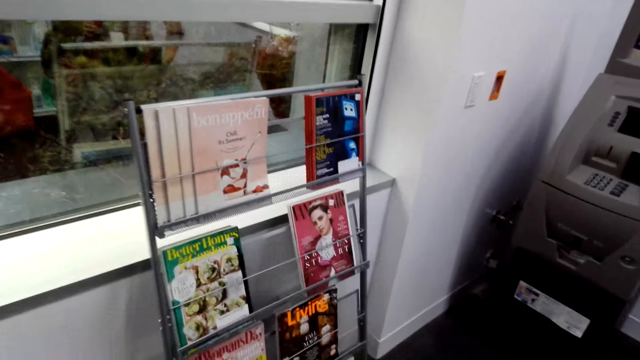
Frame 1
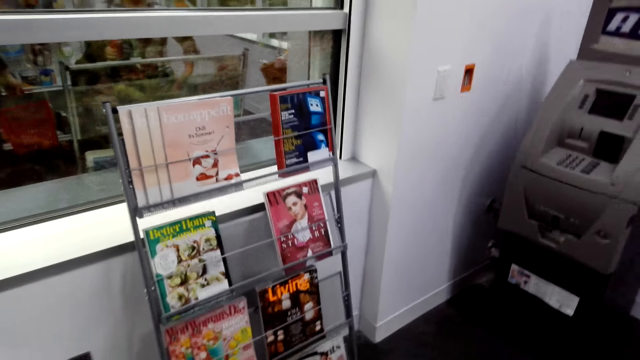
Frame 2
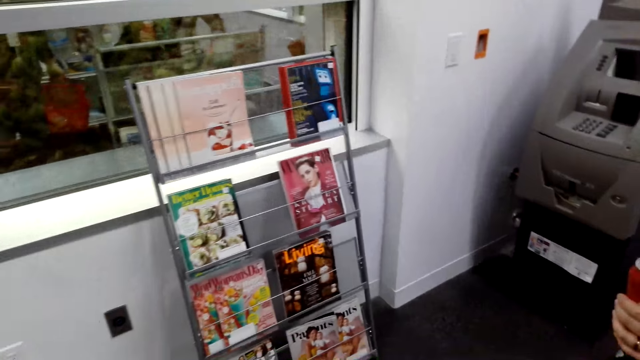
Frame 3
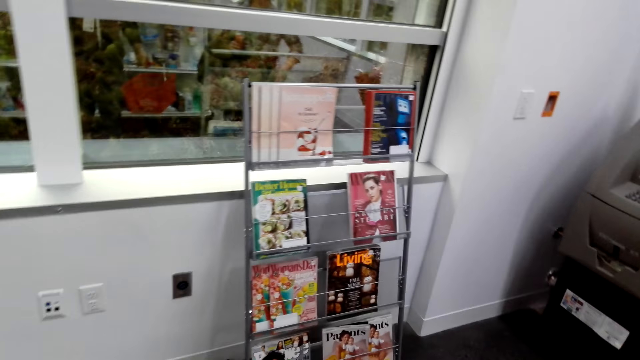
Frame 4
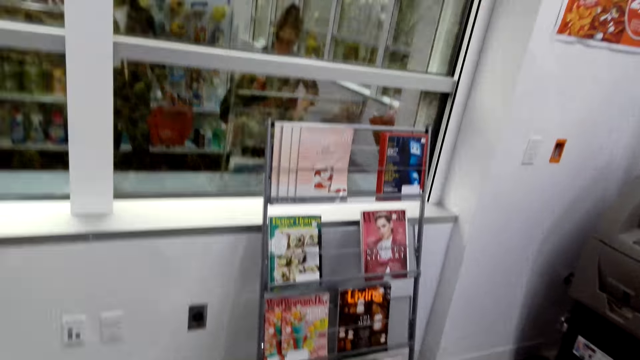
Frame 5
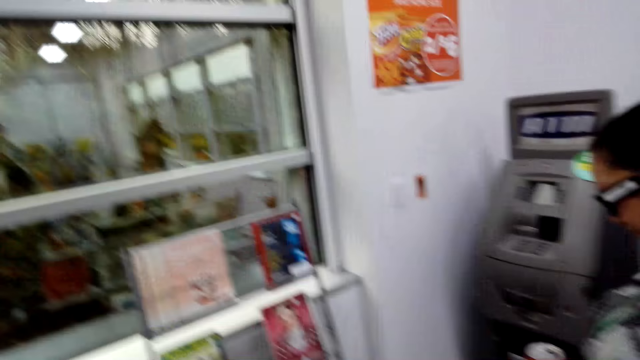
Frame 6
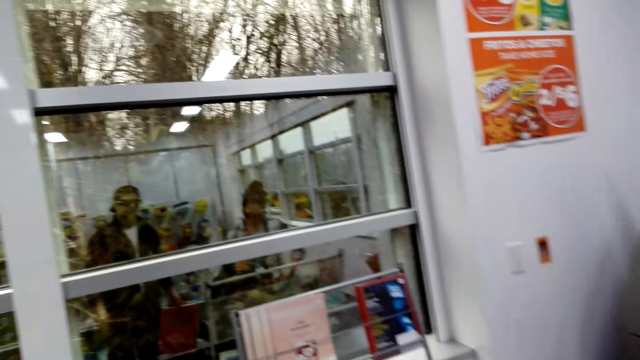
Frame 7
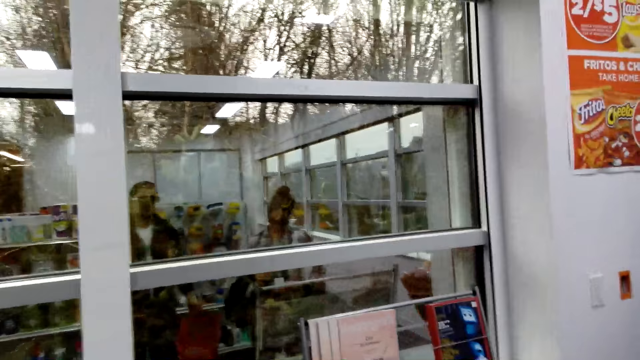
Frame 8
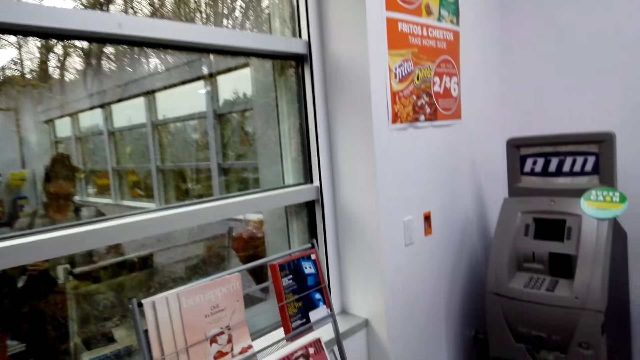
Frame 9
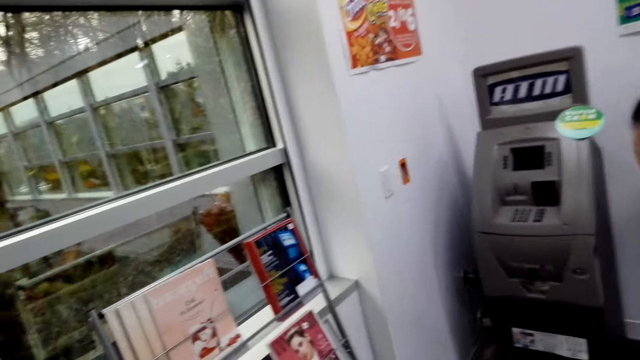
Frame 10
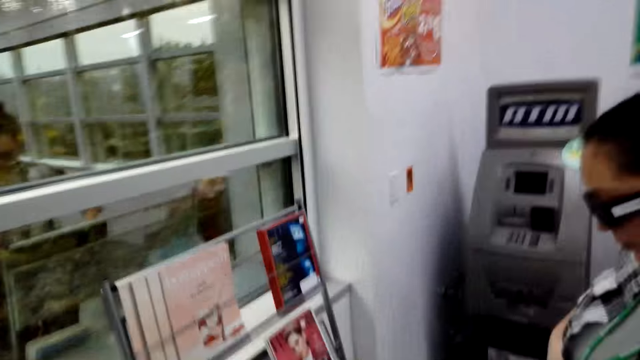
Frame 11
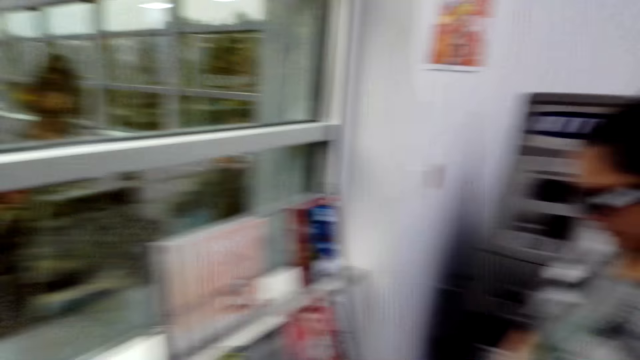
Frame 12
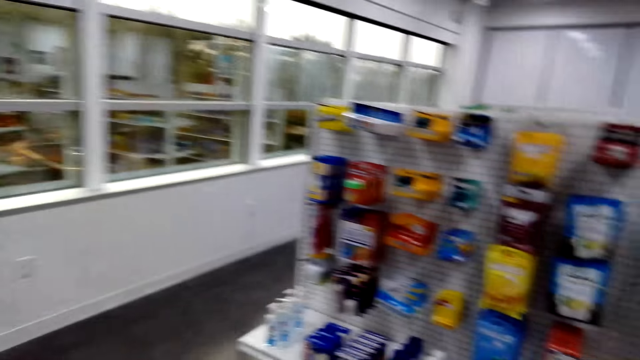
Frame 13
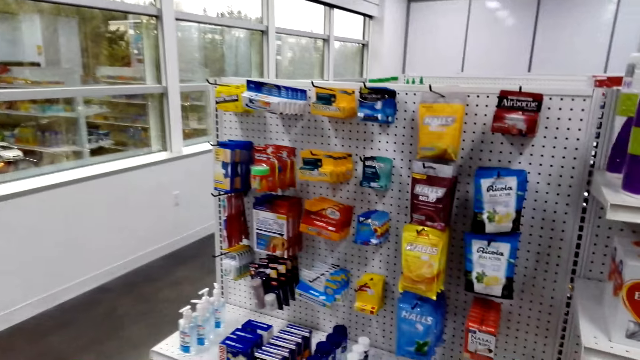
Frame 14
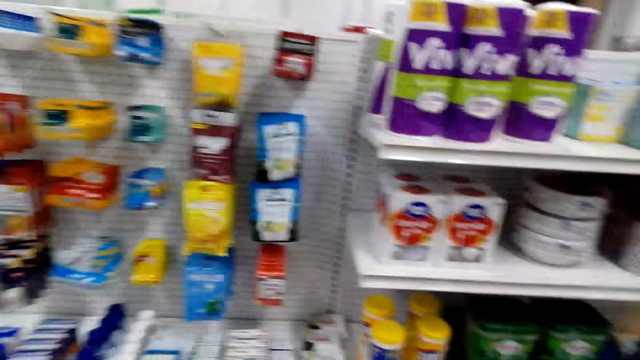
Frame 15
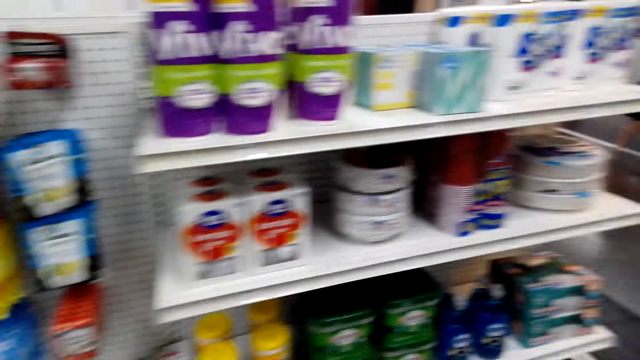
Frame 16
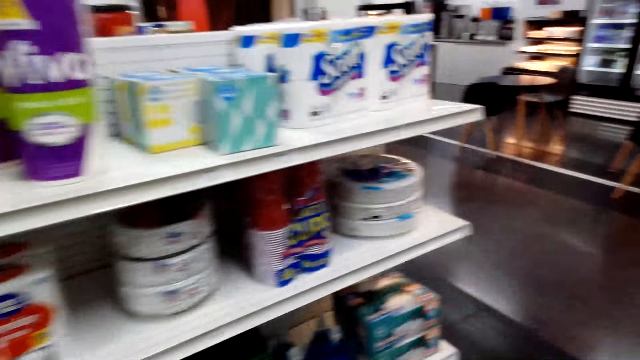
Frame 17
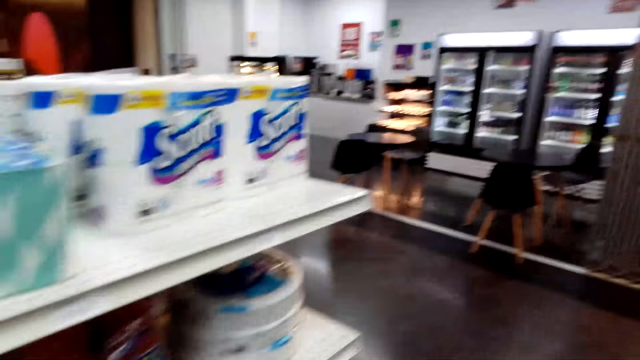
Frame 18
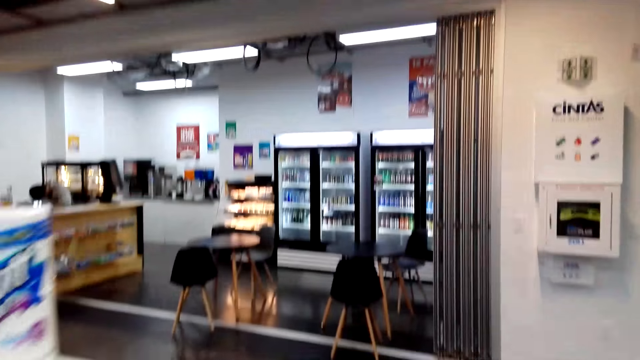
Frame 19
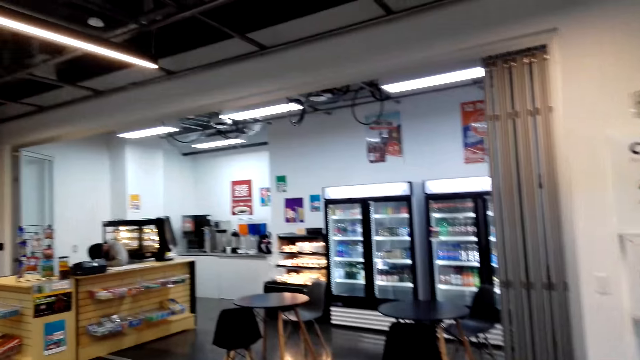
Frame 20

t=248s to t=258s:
A woman talks to the camera wearer. The camera wearer talks to the woman. They look around. They talk to the woman.

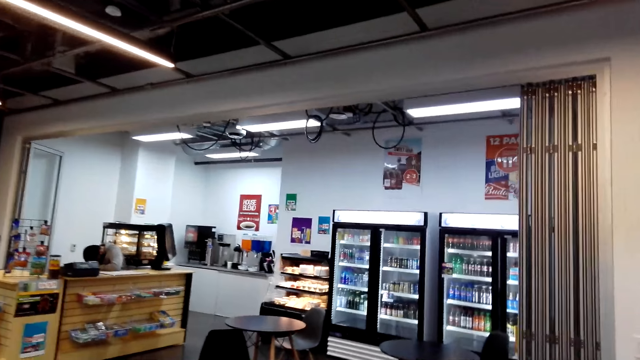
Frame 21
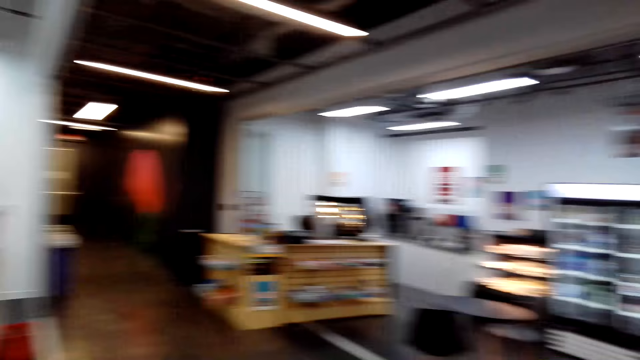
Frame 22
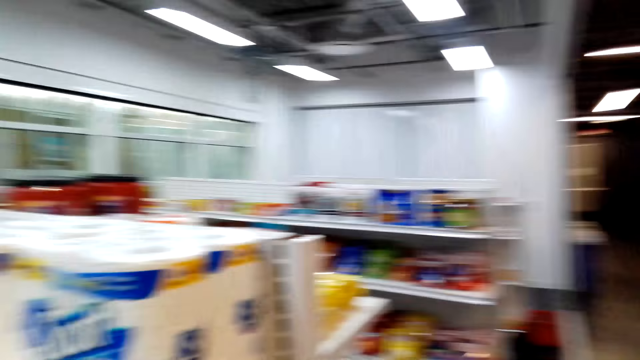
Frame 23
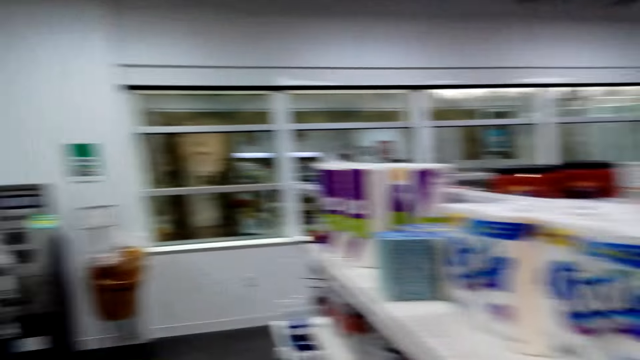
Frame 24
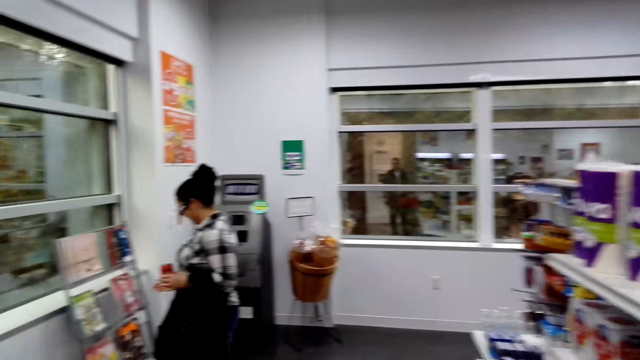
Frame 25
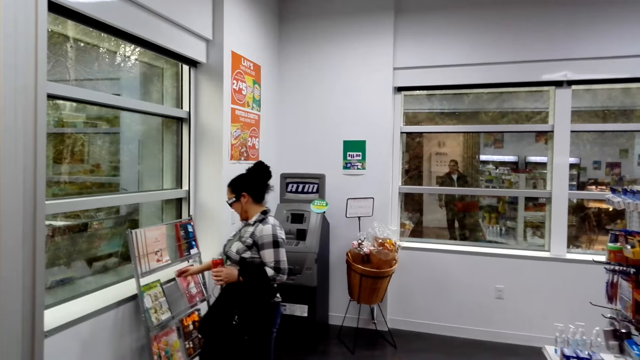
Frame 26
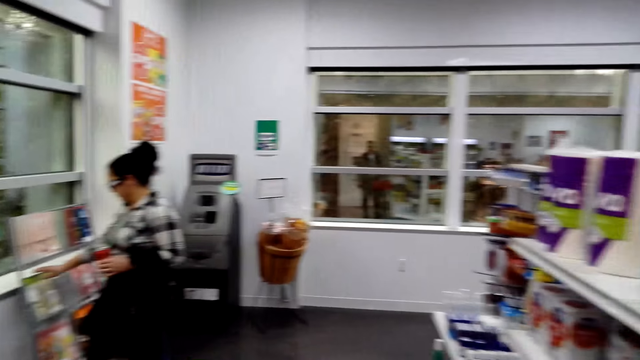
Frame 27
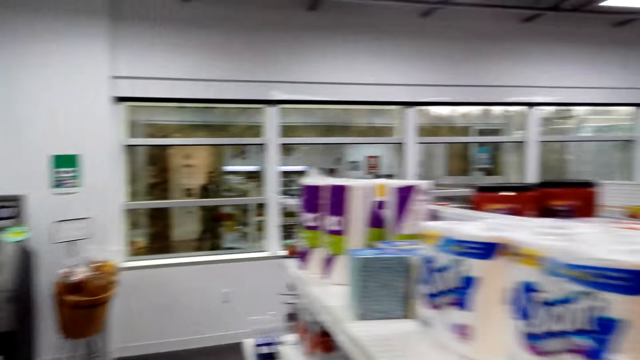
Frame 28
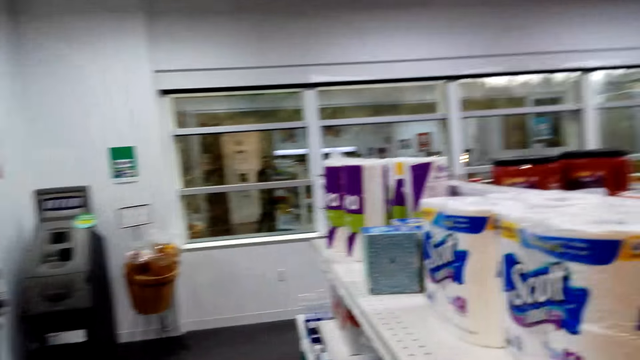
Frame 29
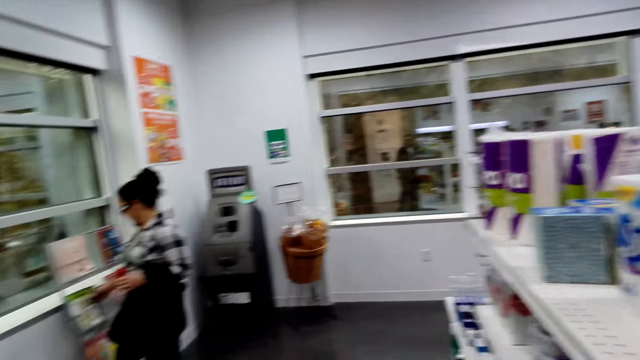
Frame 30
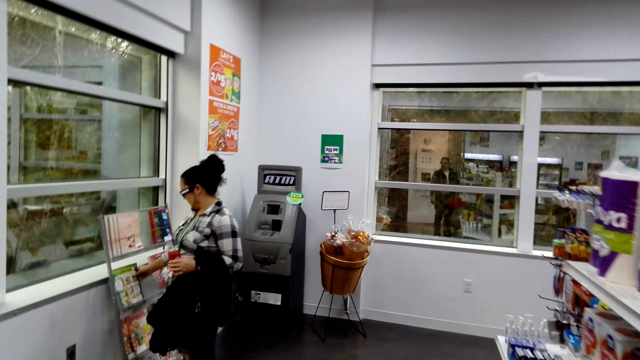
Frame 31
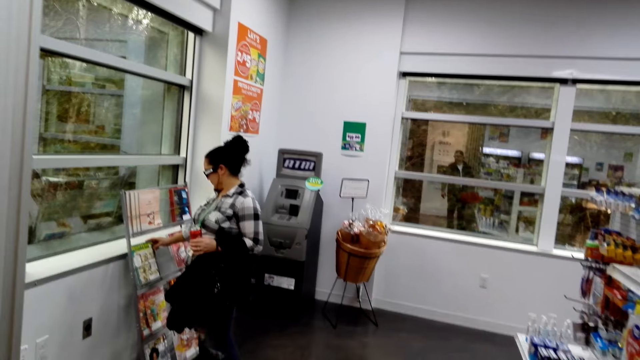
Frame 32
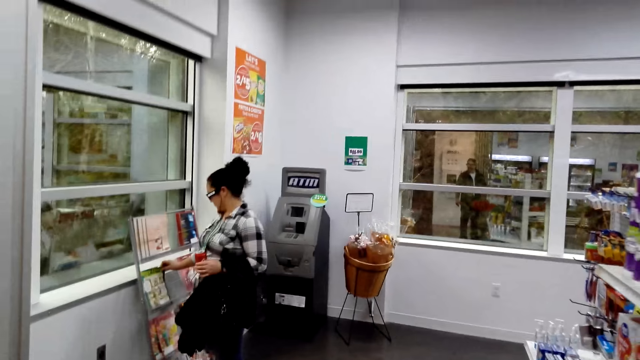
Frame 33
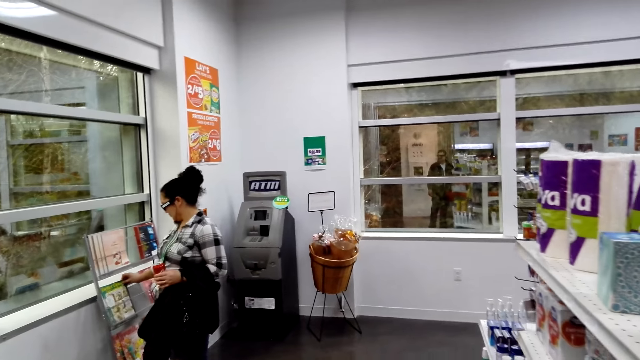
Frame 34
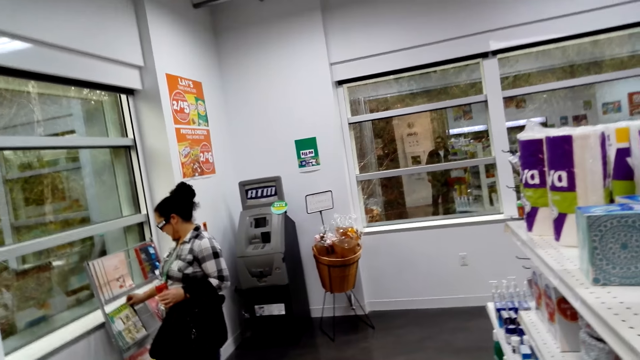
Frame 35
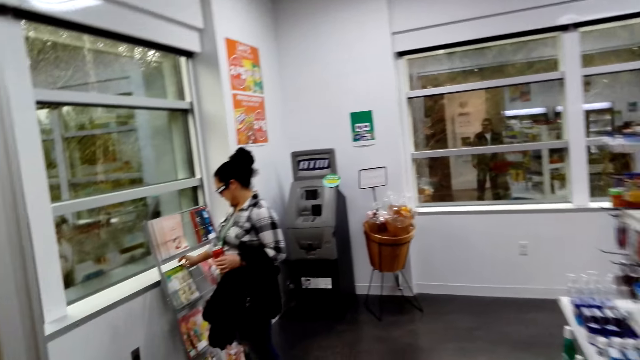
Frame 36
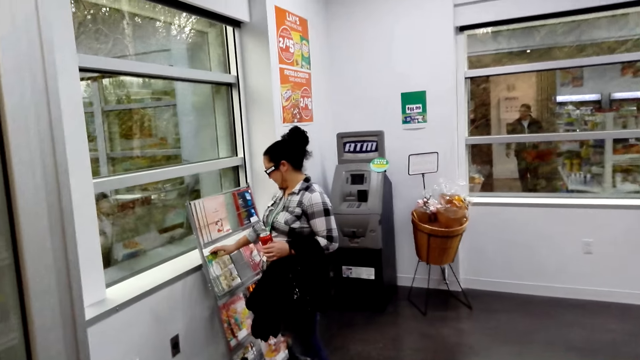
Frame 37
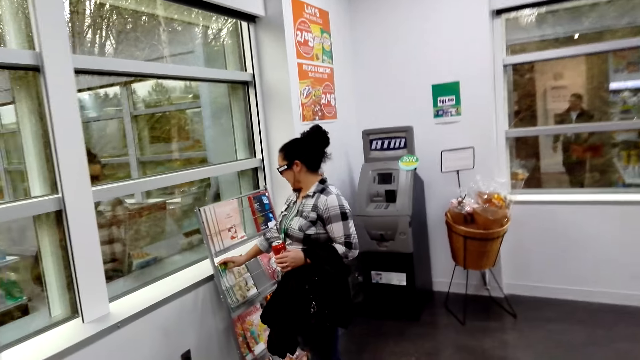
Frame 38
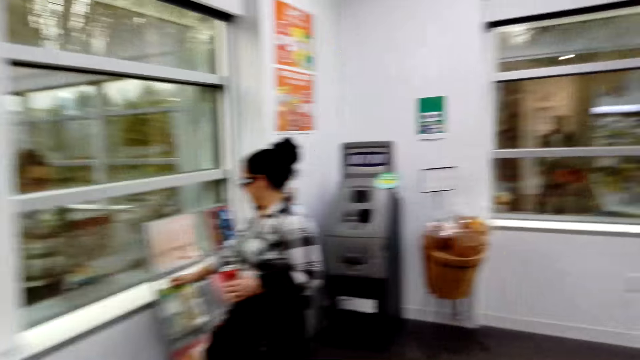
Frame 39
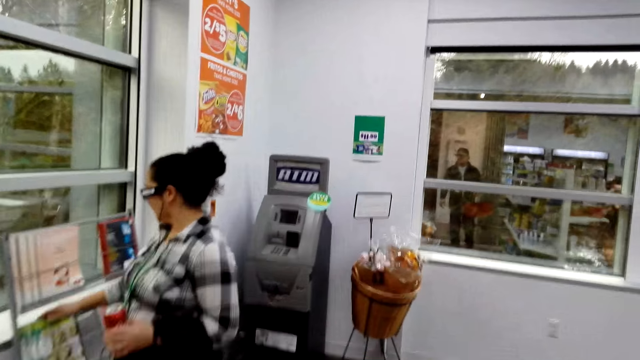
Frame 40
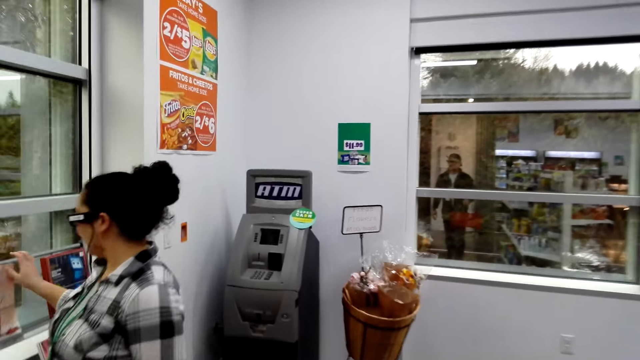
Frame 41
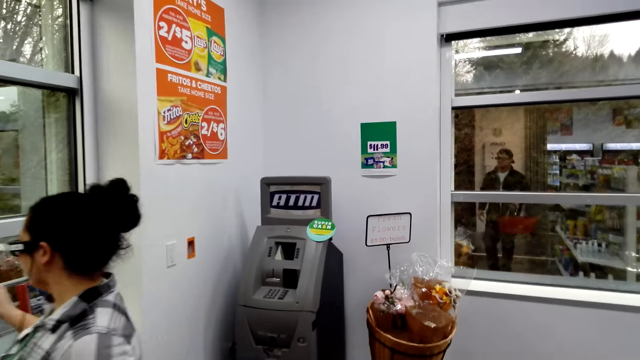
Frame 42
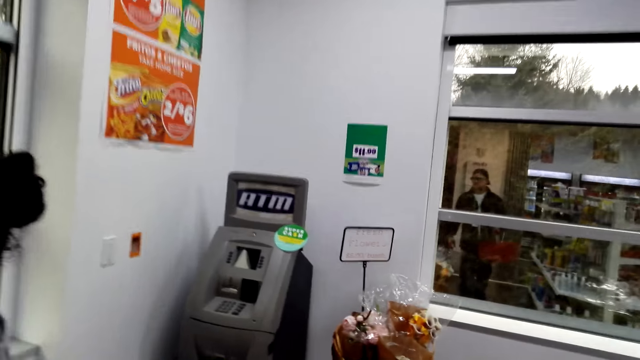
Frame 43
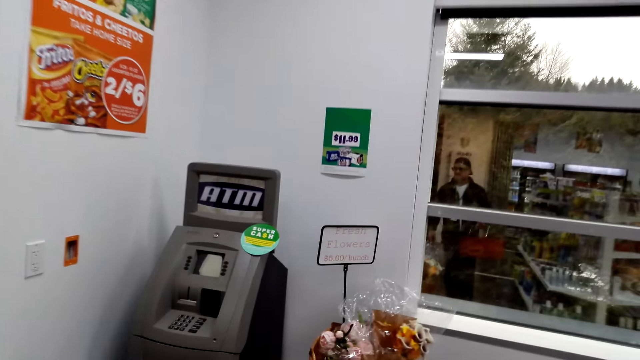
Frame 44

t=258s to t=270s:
The woman talks to the camera wearer. The camera wearer looks around. They talk to the woman. They walk. The woman talks to the camera wearer.
